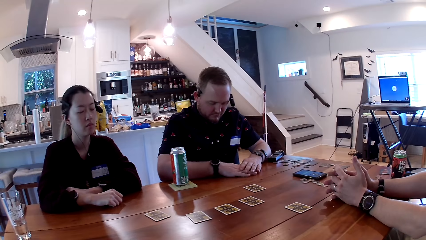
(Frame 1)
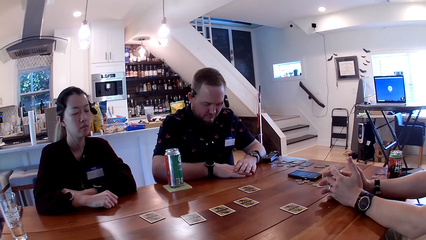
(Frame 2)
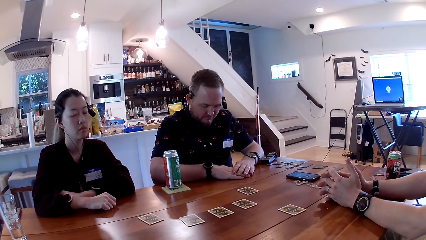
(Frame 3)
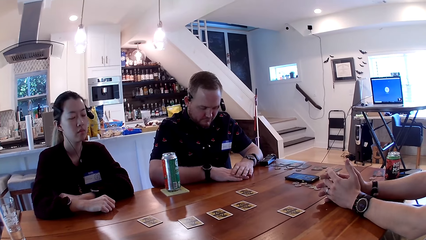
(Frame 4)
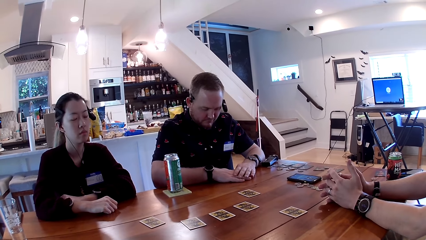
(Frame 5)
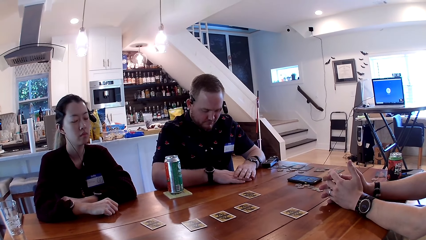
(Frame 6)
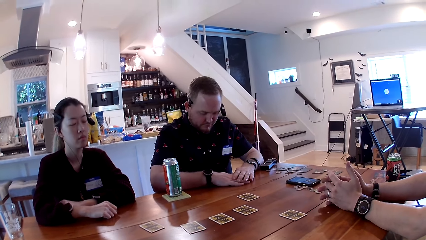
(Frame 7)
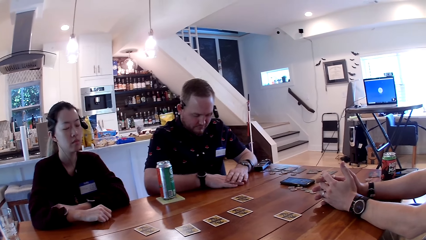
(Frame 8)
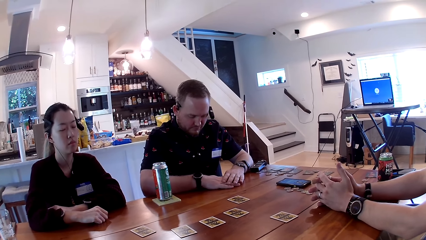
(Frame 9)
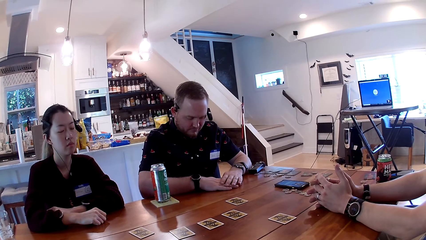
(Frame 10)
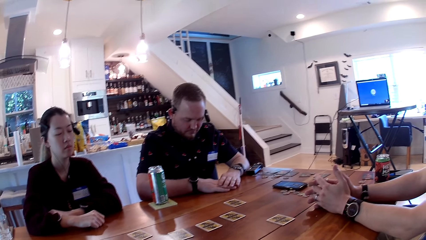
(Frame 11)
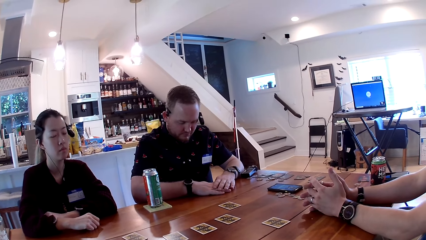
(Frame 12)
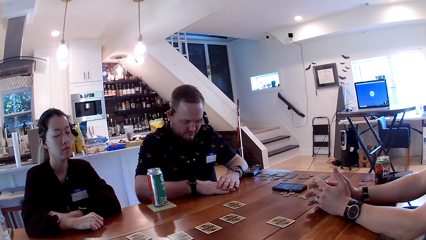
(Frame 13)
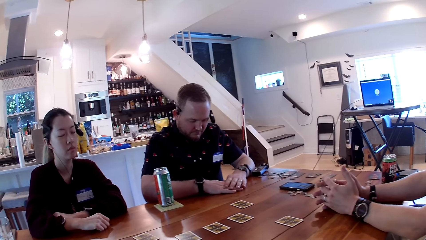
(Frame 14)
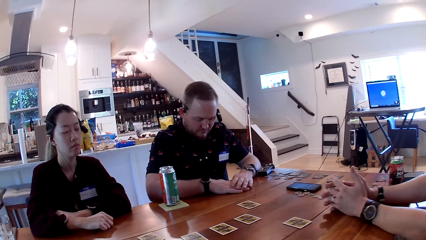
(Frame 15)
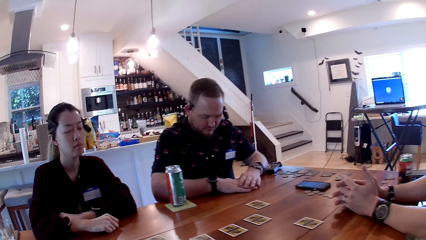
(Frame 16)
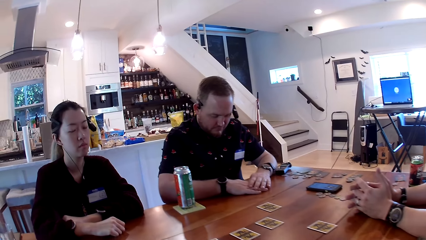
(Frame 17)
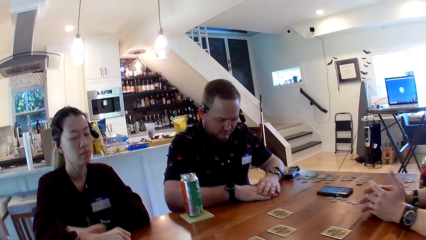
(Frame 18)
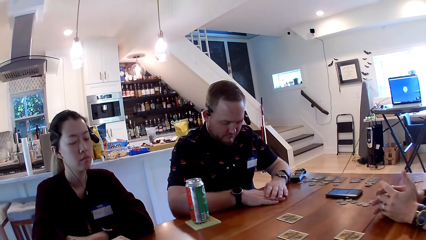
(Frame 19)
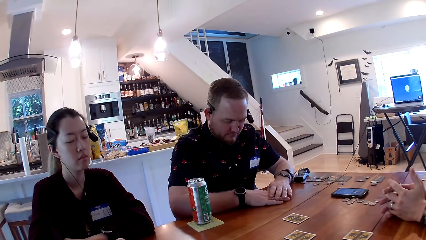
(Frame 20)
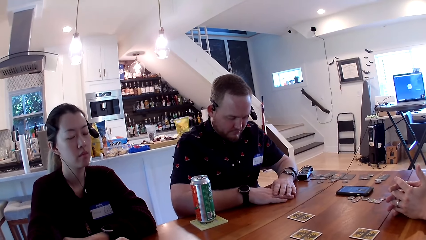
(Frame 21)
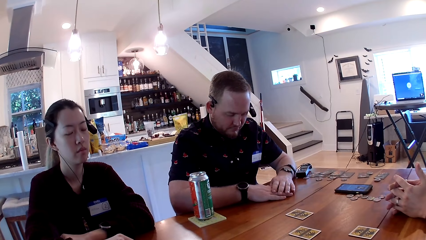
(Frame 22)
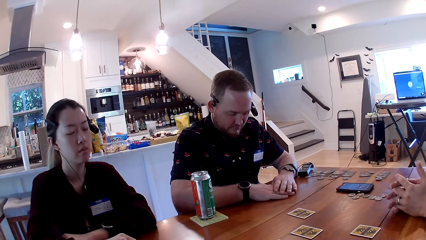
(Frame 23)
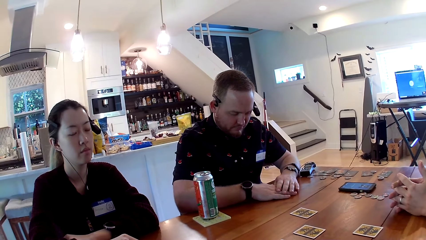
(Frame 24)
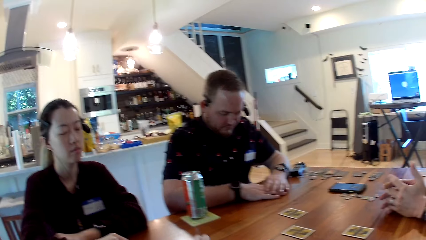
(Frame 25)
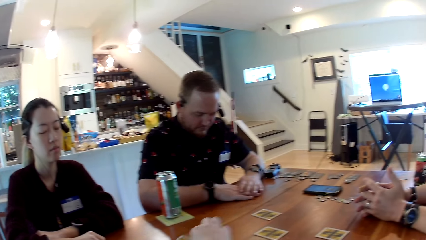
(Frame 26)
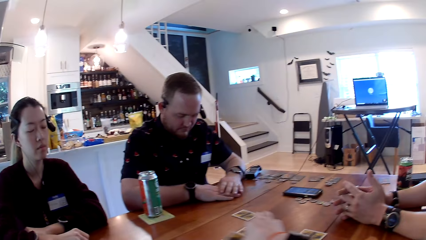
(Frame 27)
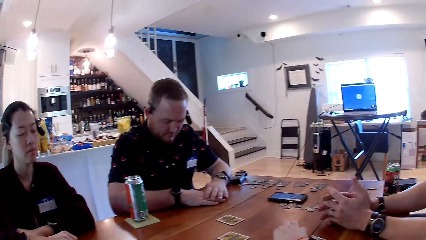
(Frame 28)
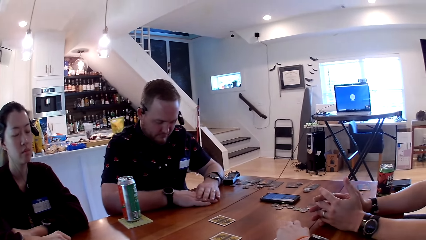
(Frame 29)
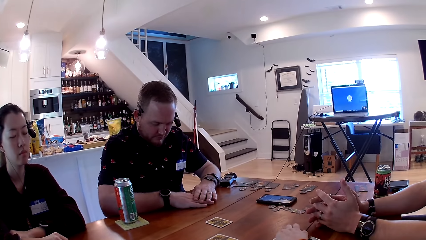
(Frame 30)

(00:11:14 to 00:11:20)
The camera wearer looks around.

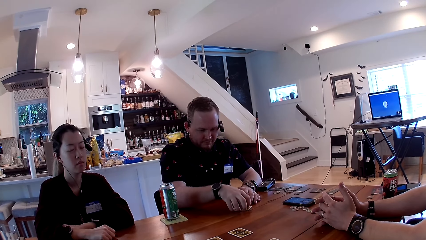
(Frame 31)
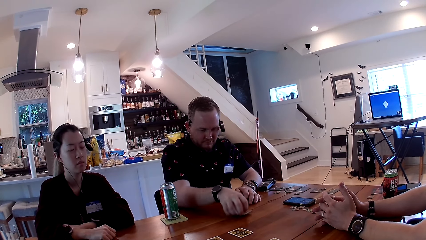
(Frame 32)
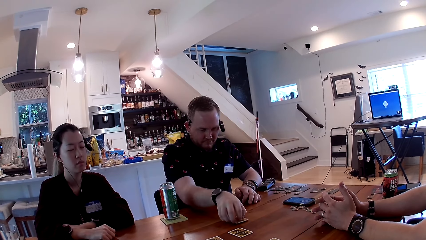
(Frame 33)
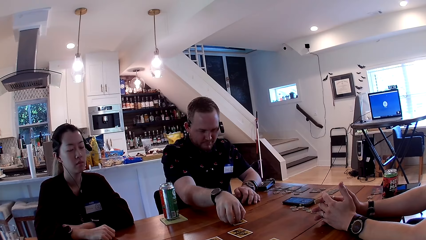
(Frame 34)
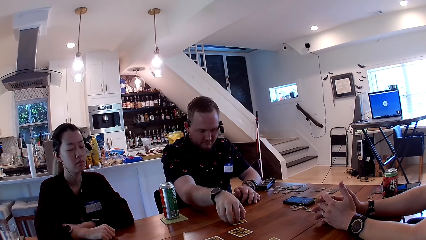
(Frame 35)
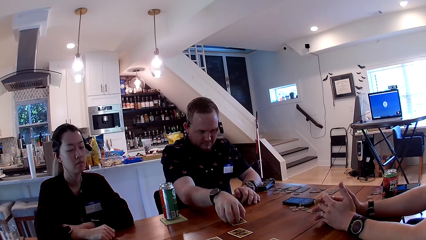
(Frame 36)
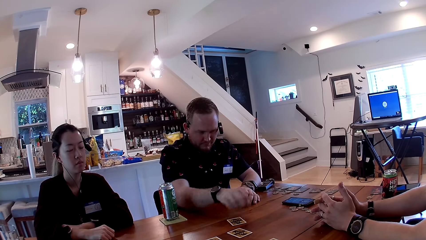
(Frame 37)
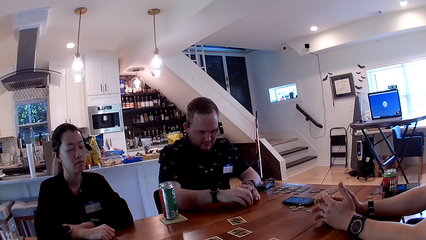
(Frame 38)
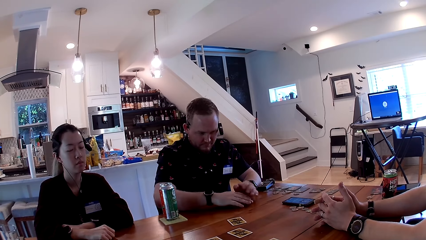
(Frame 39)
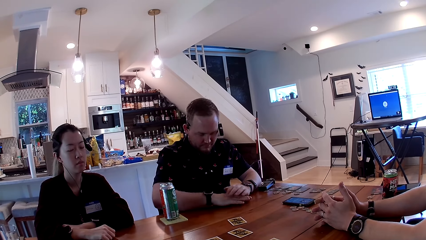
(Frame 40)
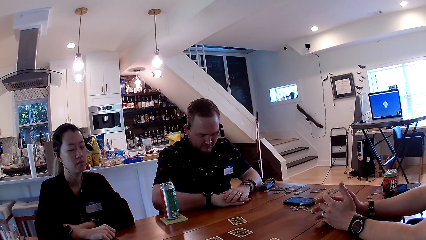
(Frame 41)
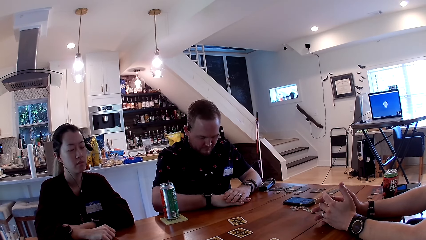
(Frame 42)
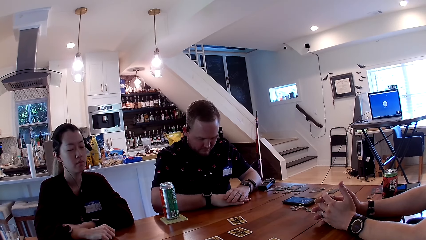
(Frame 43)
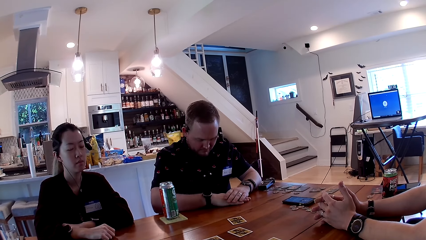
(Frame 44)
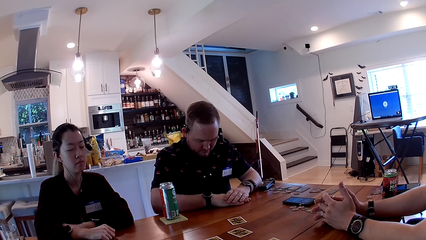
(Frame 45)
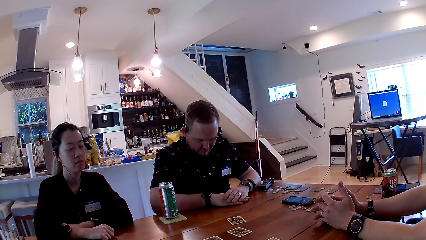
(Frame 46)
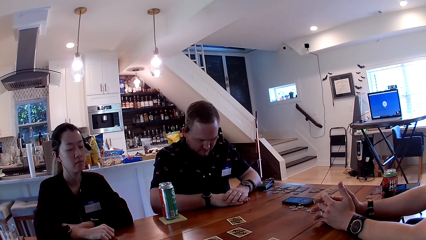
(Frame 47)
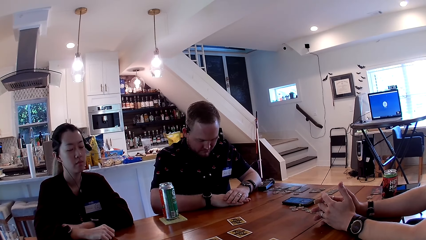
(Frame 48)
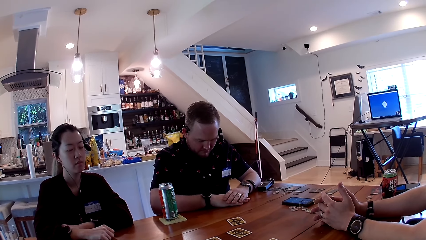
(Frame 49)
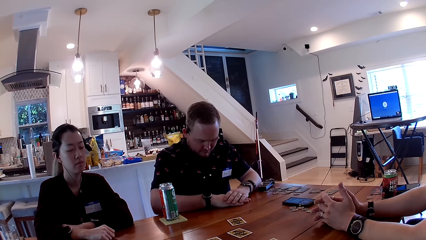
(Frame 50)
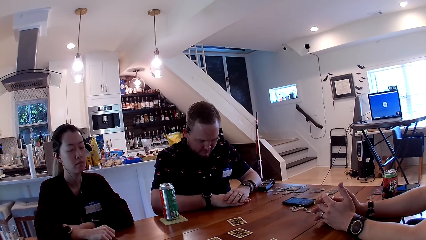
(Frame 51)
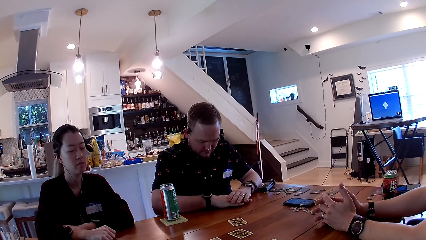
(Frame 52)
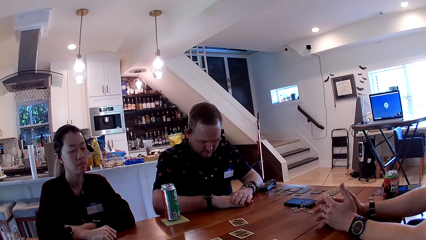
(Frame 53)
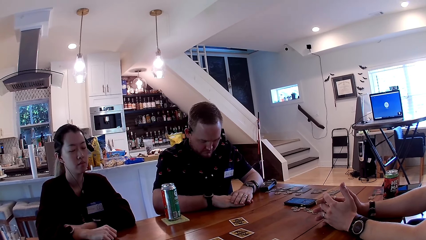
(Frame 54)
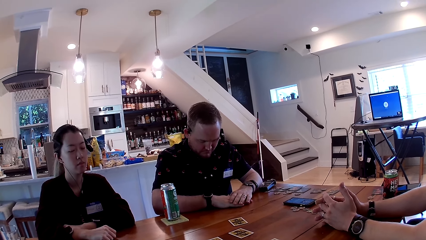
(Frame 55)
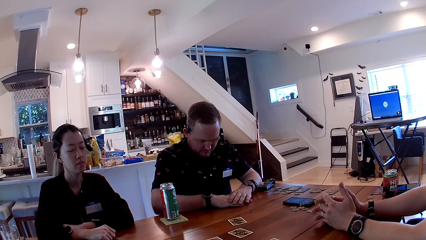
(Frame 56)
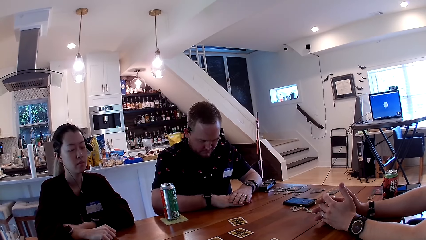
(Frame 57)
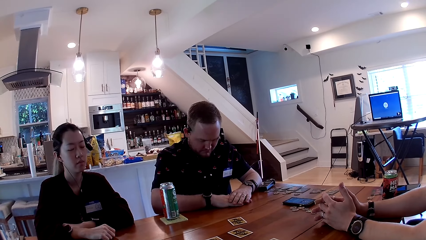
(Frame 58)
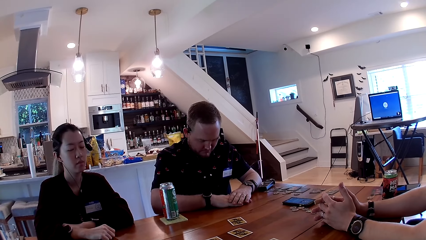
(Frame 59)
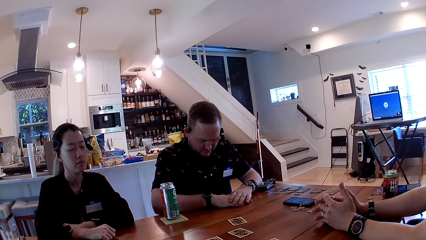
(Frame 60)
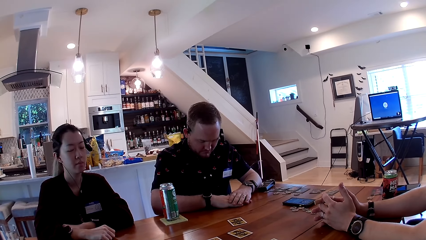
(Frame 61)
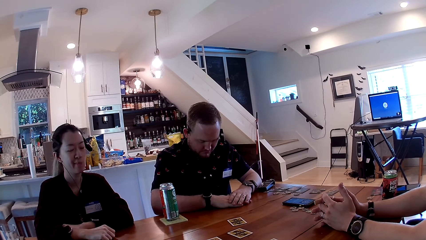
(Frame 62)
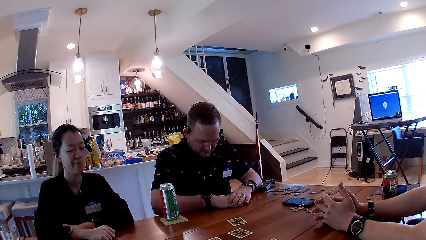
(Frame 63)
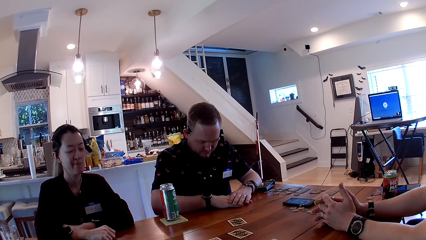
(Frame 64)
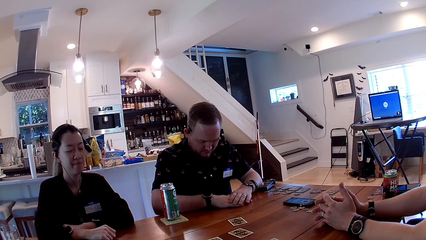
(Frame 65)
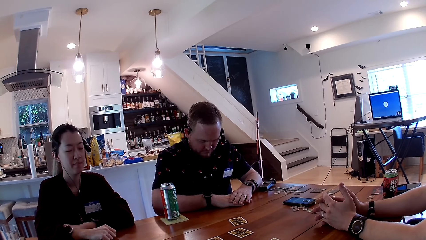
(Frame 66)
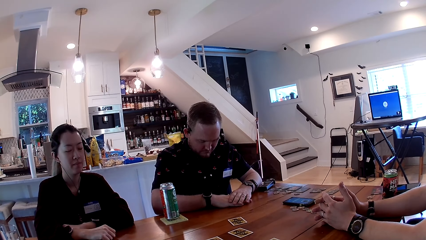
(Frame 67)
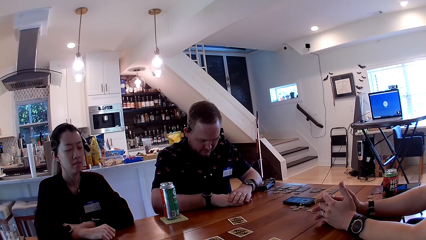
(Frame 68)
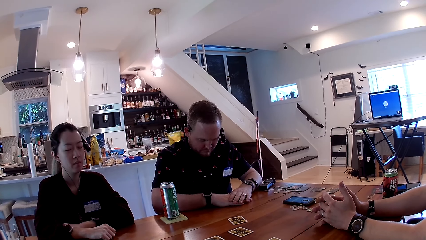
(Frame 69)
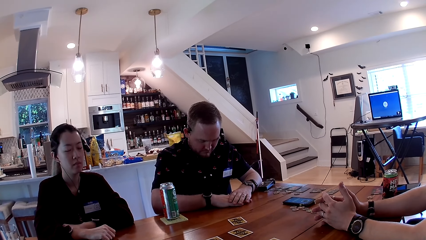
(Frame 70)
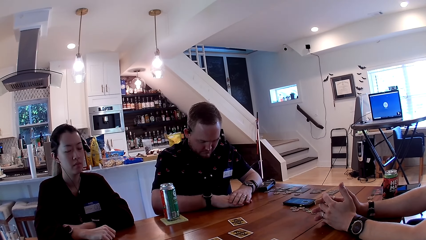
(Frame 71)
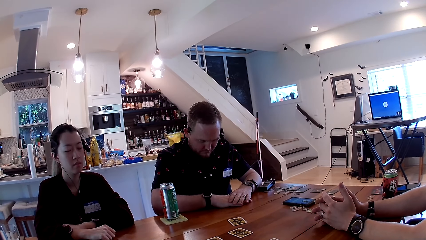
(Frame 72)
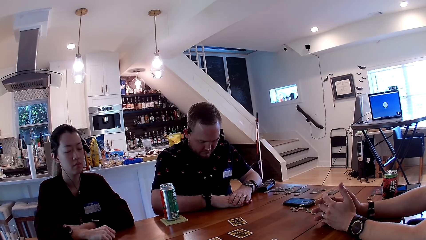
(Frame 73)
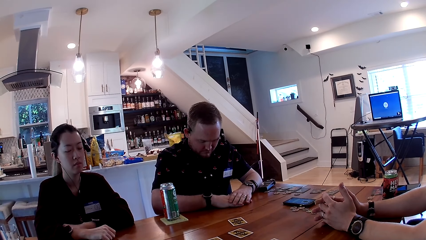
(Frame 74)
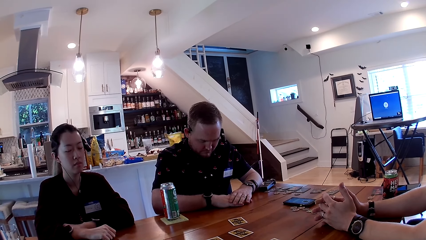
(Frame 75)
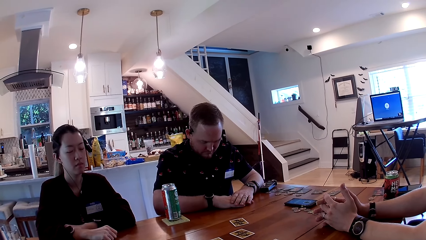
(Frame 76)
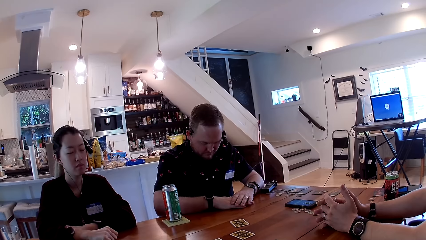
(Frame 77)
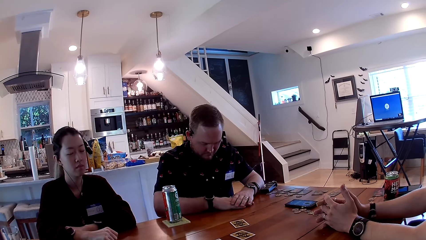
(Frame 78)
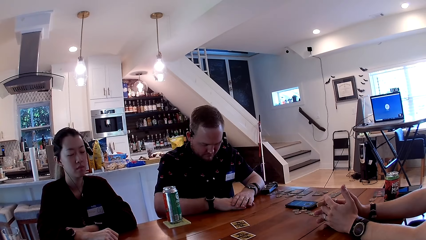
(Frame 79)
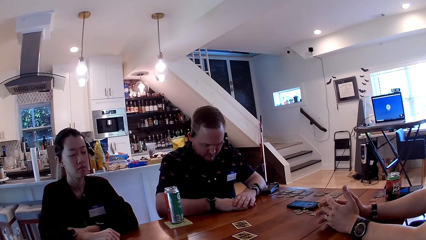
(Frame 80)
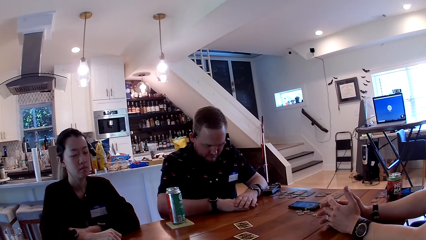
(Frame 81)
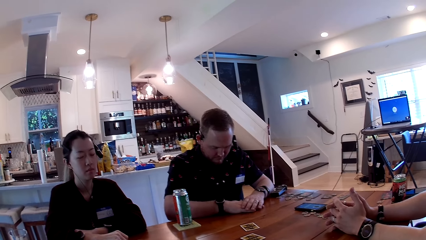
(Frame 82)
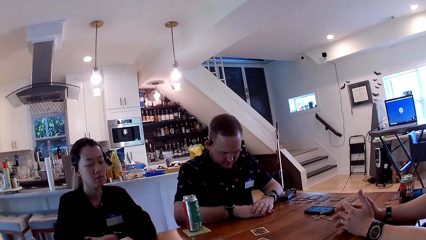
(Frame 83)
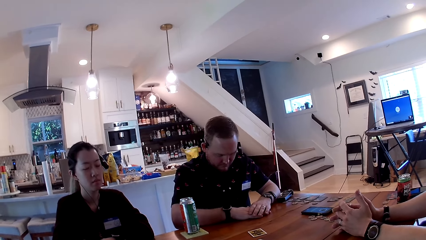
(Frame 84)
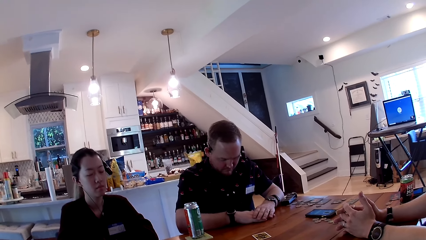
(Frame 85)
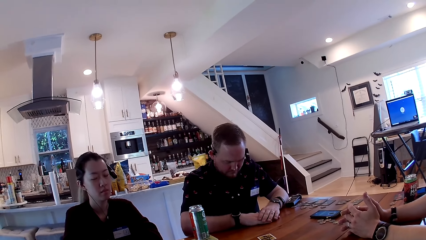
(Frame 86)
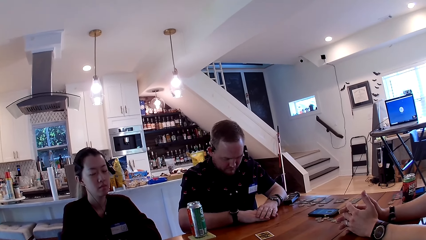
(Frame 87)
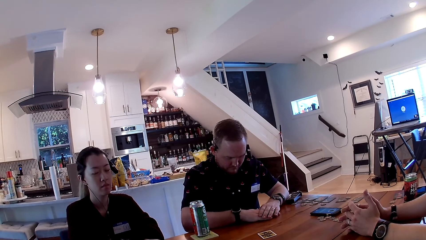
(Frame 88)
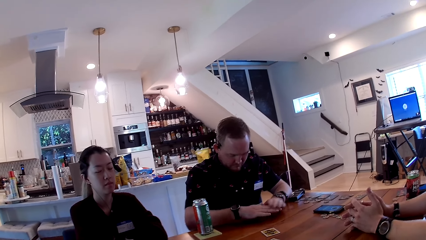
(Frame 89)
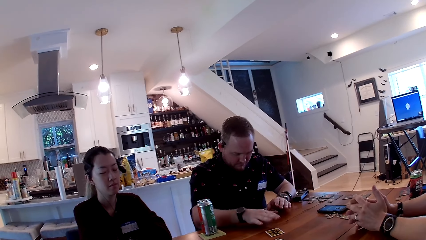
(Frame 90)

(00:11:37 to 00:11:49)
The man picks the card on the table with his right hand. The man places the card on the table with his right hand. The man places his hands on the table. The camera wearer looks at the table.
